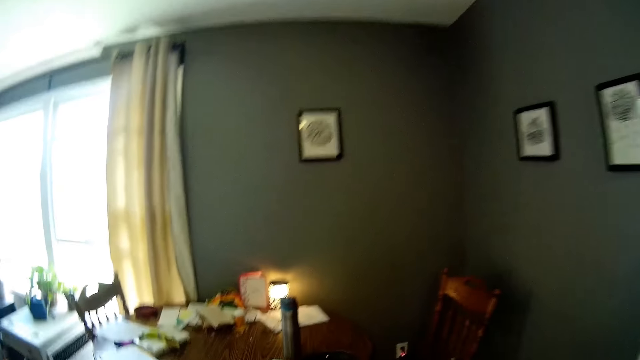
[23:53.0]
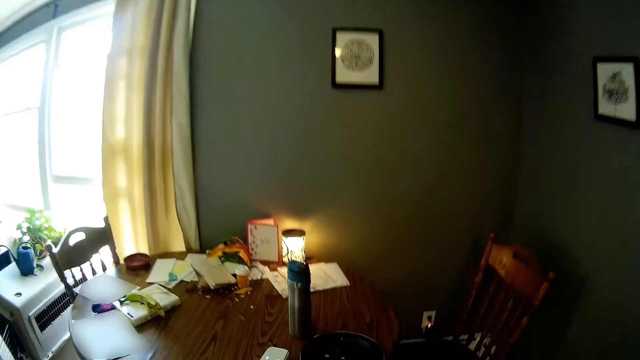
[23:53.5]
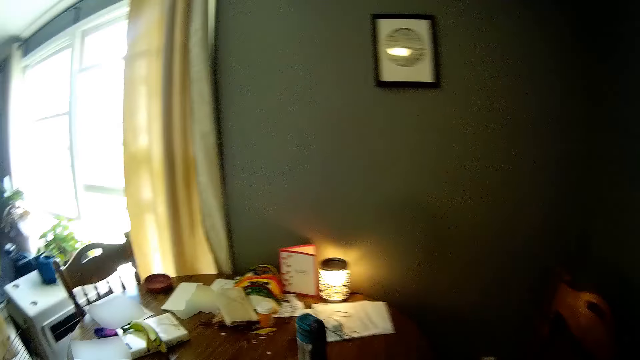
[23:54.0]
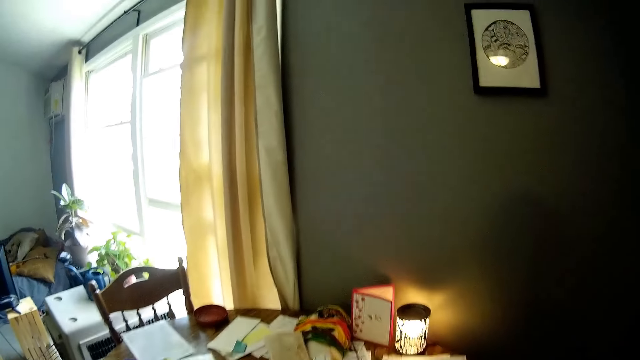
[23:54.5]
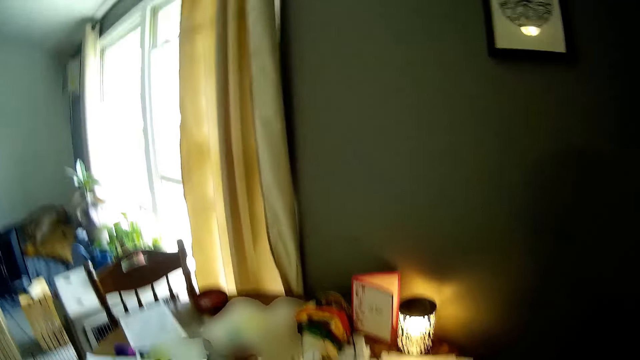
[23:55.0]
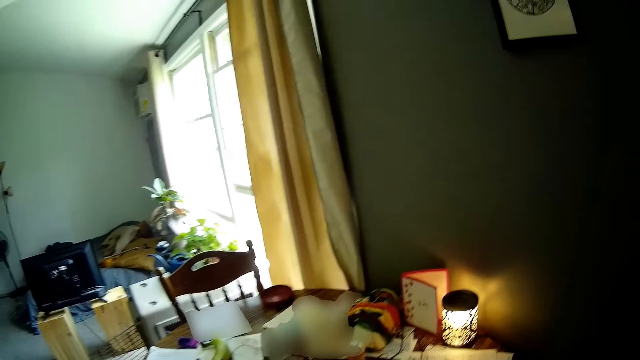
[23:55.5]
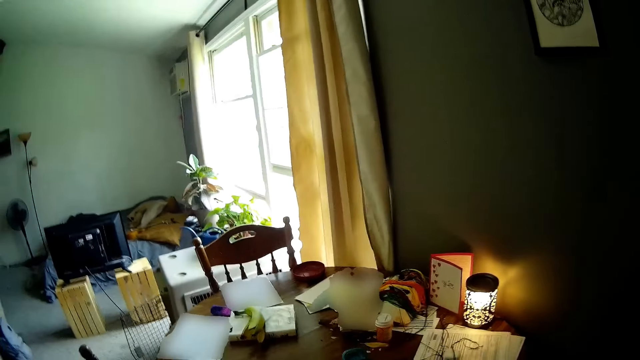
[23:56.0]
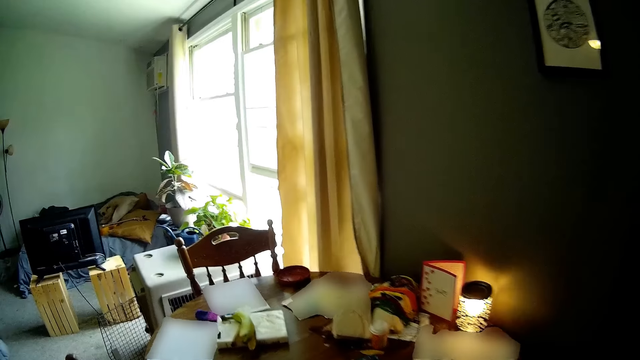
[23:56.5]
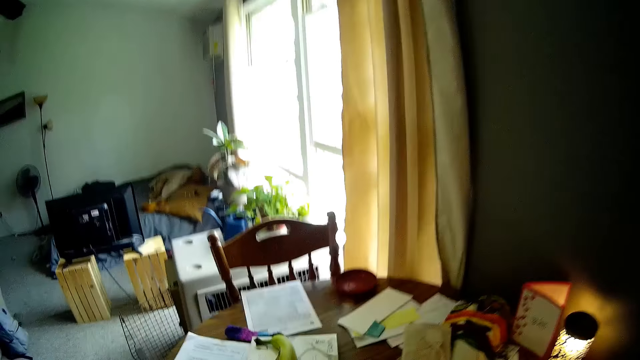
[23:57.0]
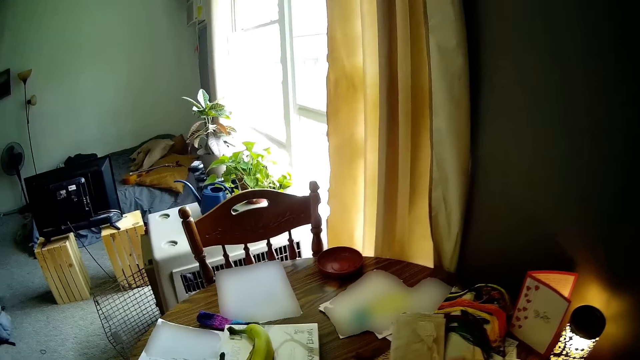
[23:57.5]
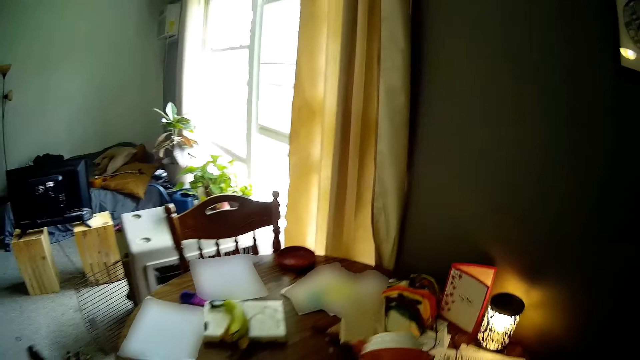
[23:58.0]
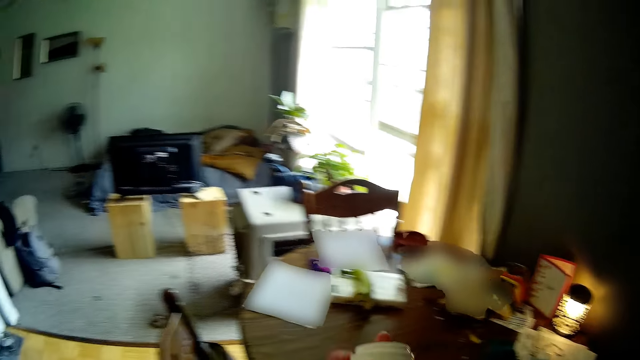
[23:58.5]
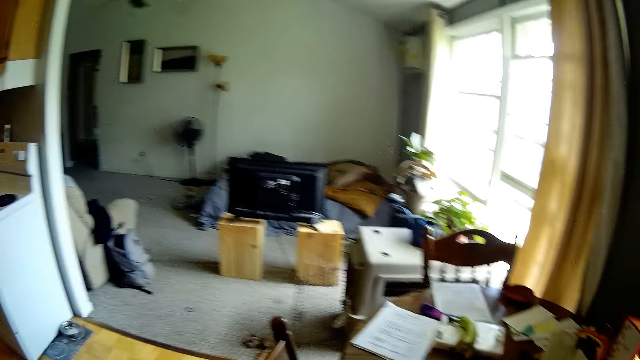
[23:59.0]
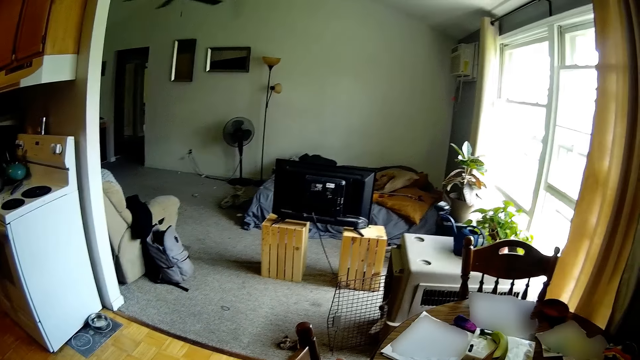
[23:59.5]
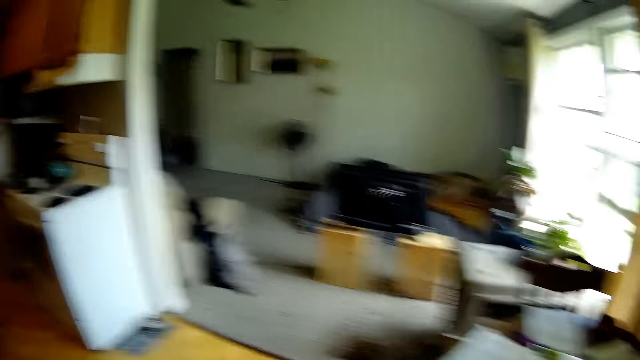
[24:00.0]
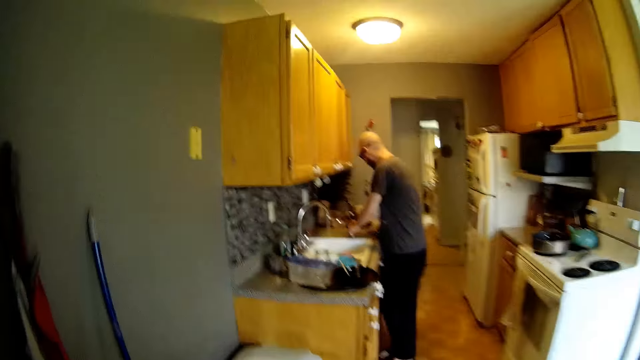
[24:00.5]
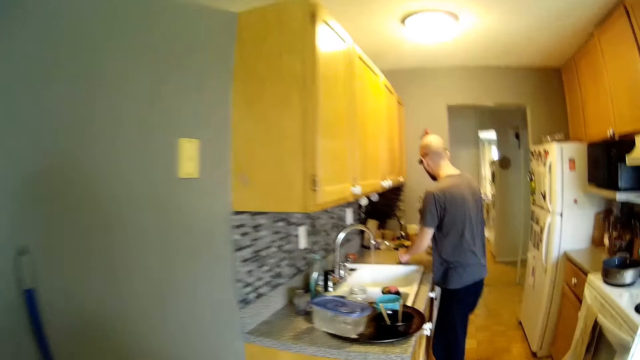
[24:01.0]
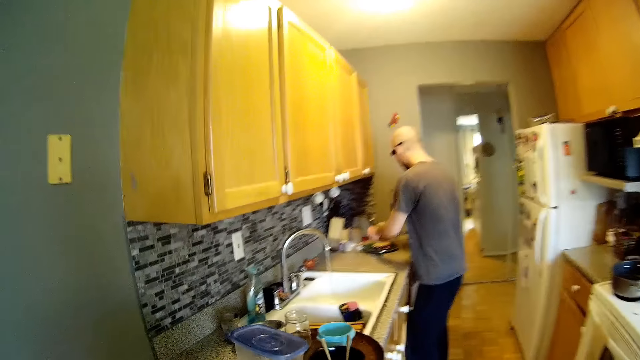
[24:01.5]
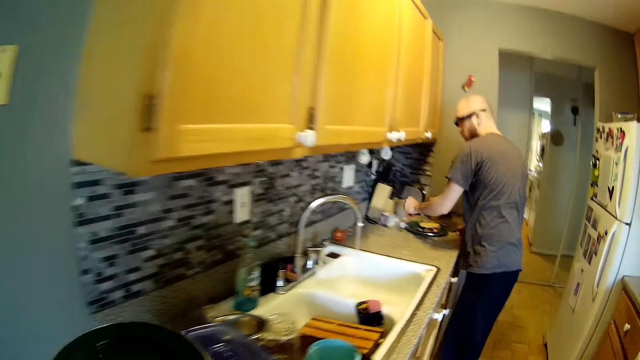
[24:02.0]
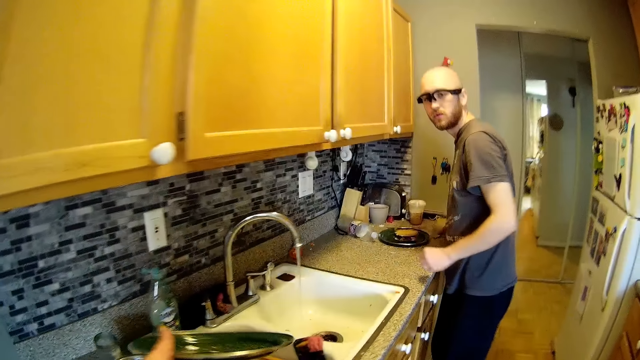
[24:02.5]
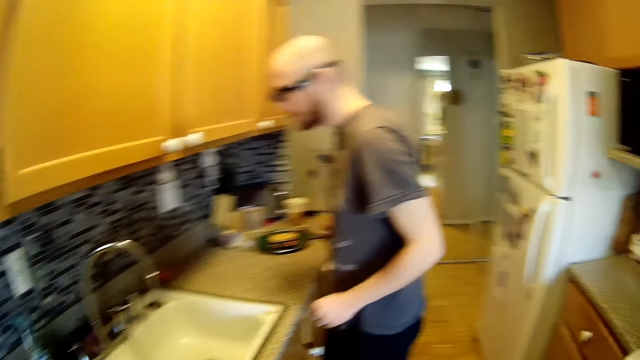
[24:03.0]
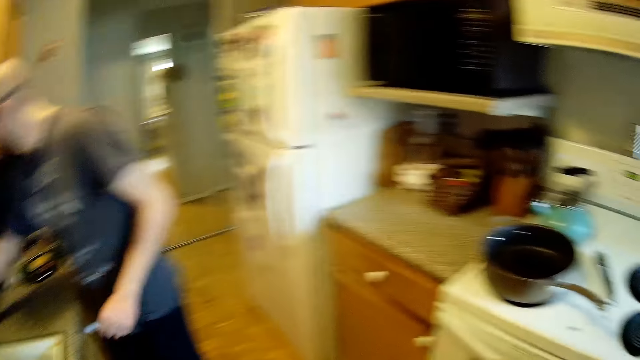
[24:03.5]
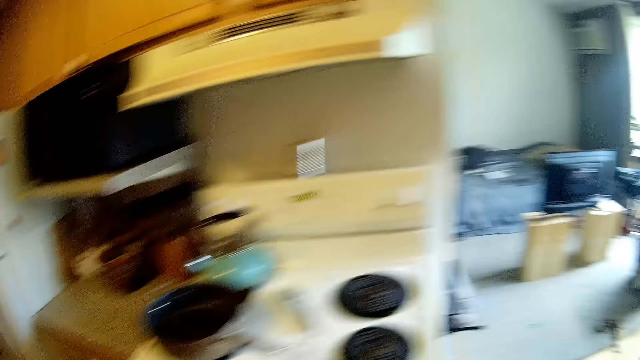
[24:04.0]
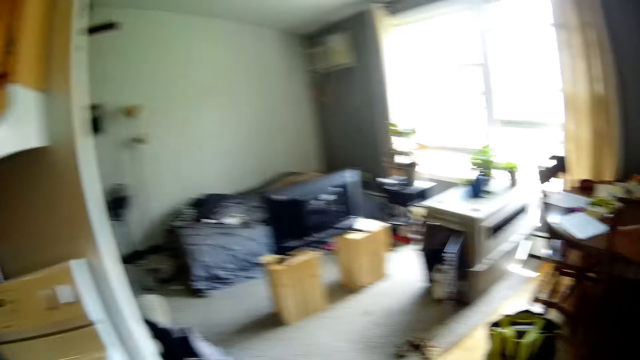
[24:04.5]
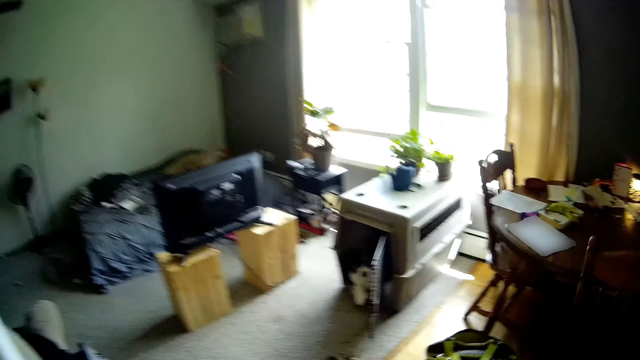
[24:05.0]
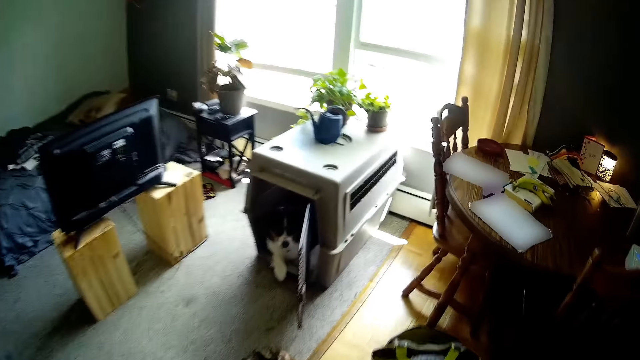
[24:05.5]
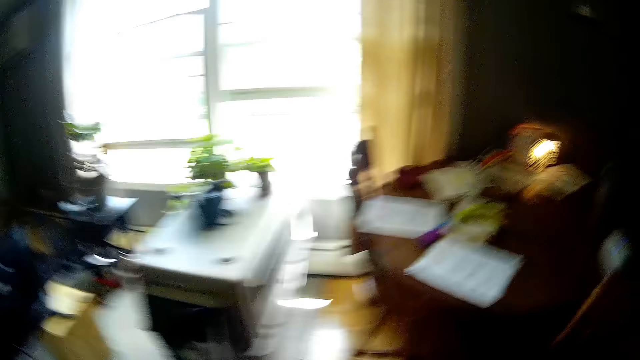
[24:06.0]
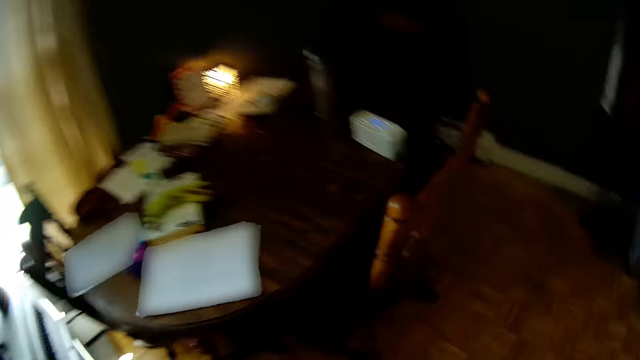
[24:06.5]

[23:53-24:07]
The camera wearer walks. She picks a container from a table with her right hand. She turns, talks and walks. She drops a lid of a pot in the sink with her left hand. She turns around and walks.

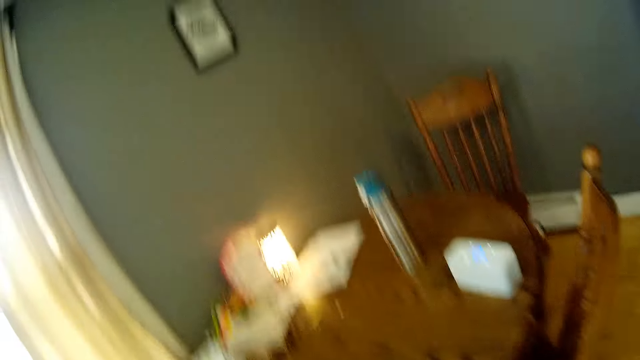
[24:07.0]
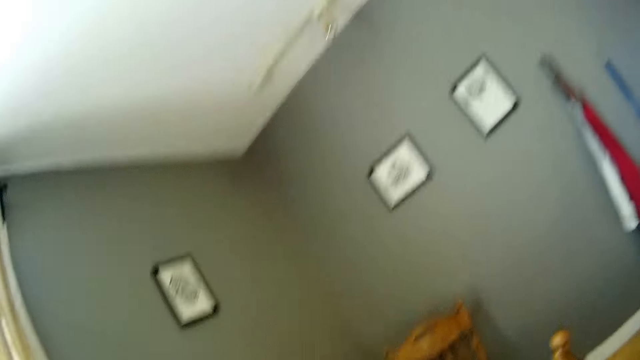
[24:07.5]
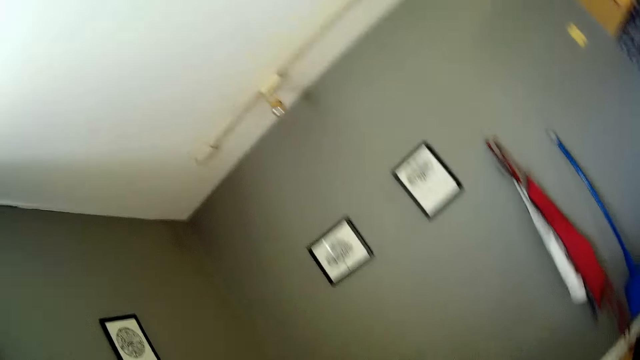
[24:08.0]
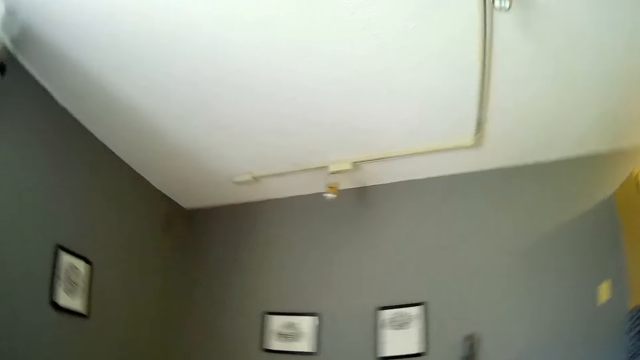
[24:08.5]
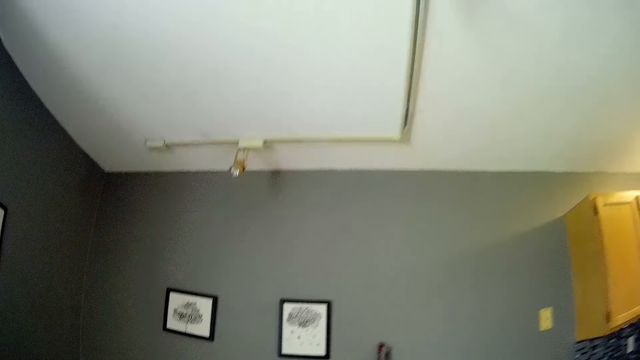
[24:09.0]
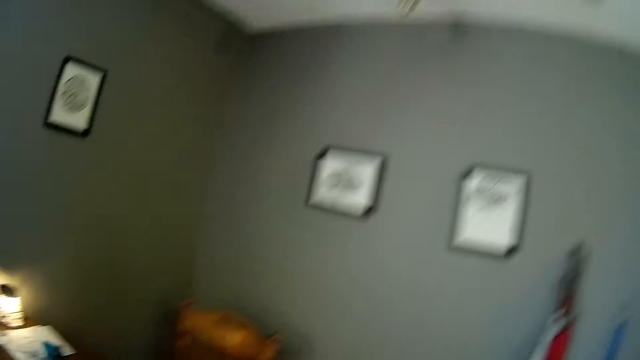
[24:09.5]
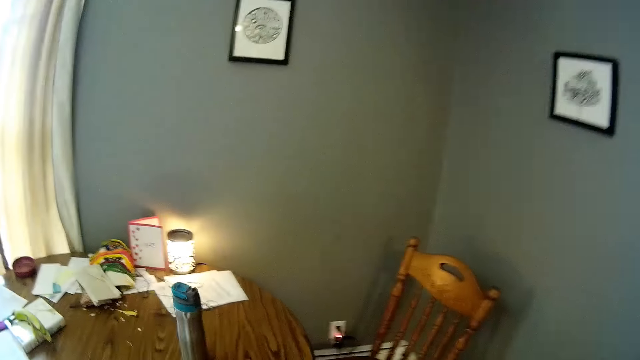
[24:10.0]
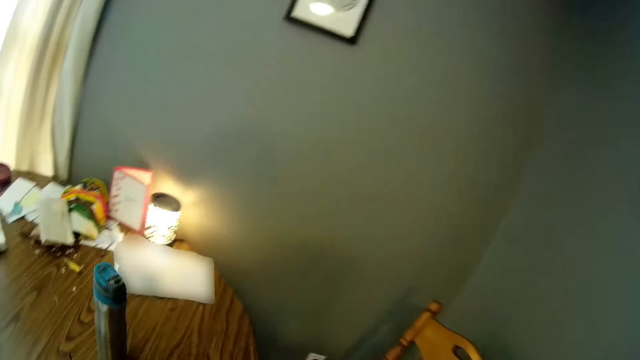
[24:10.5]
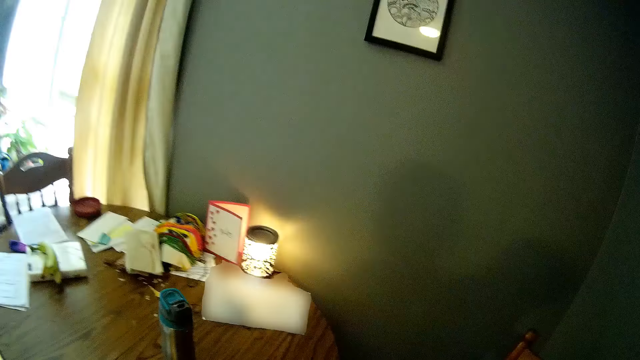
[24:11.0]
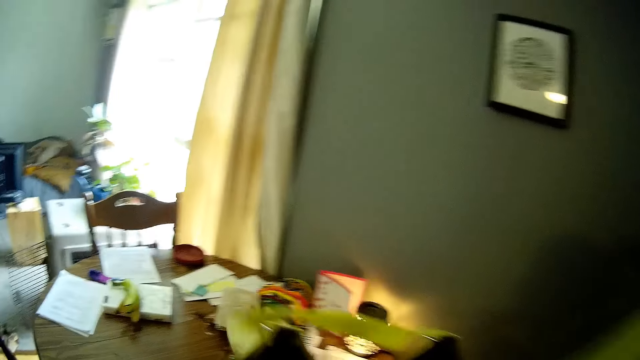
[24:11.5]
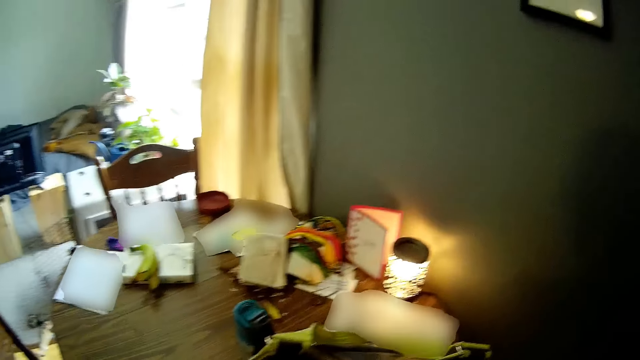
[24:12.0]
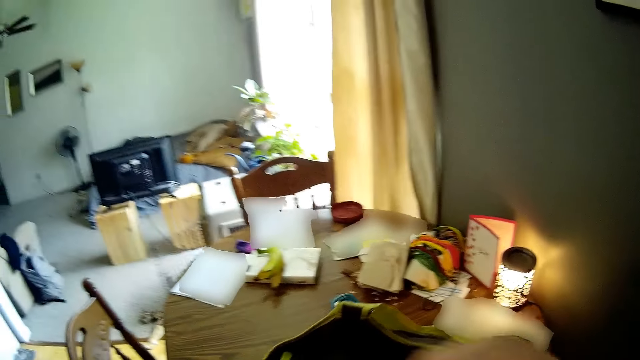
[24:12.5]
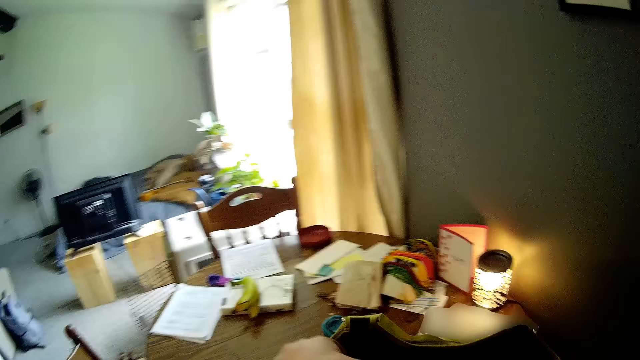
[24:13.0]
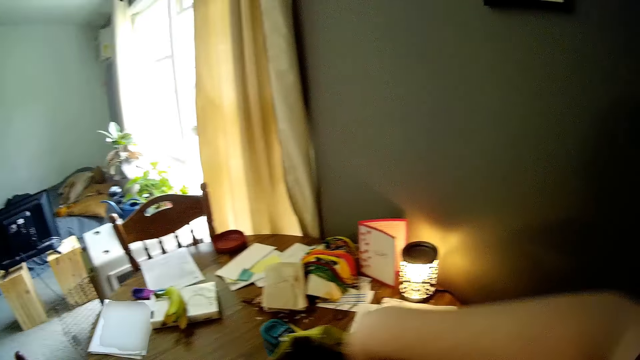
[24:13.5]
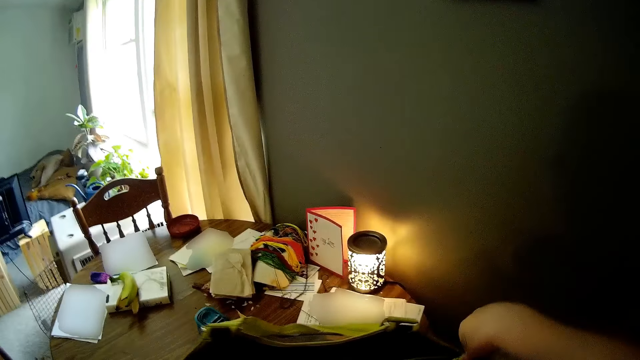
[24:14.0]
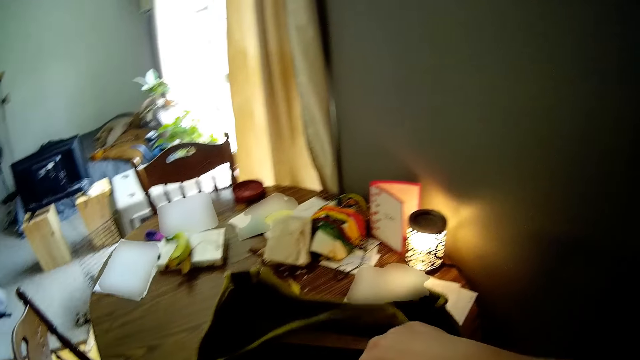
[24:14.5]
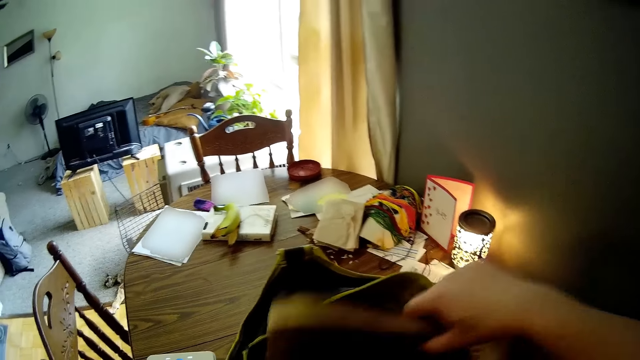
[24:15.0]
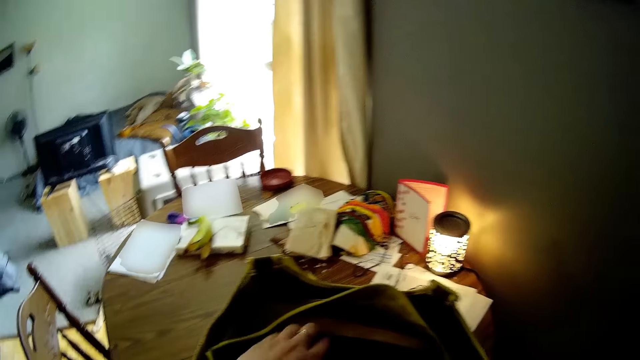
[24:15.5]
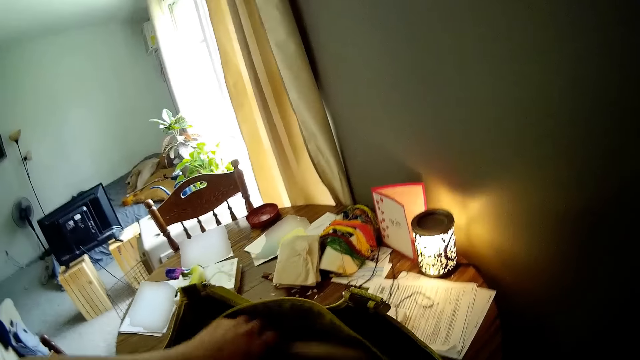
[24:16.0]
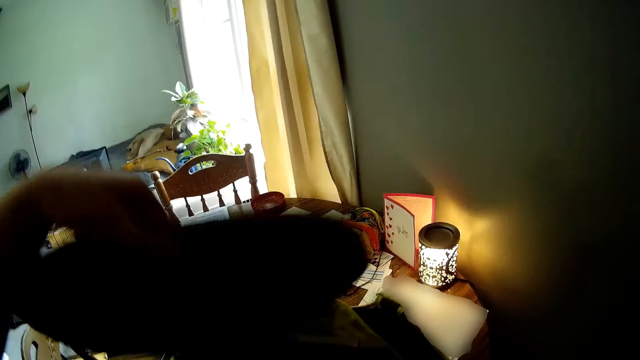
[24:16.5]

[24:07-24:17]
The camera wearer sings and walks. She drops a bag on the table with her hands. She lifts the bag. She opens the bag with her right hand. She removes footwear from the bag with her hands and drops the footwear on a chair with her right hand. She removes footwear from the bag with her left hand.
